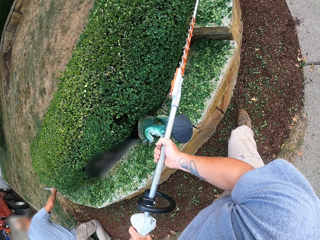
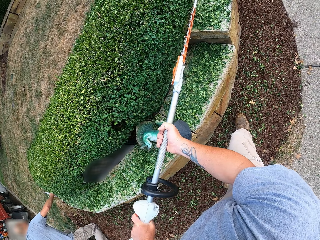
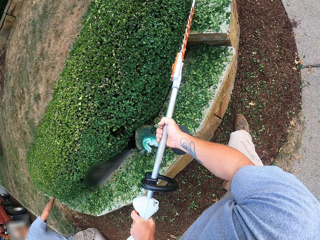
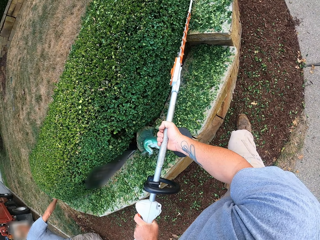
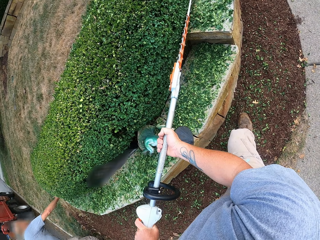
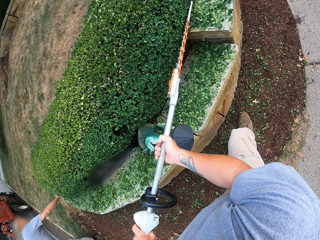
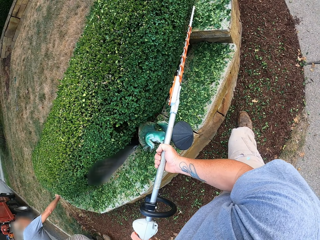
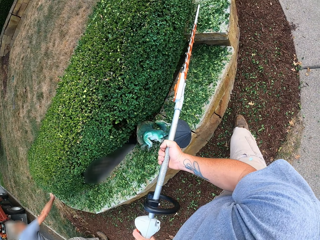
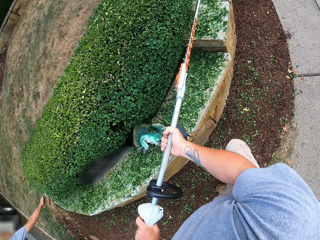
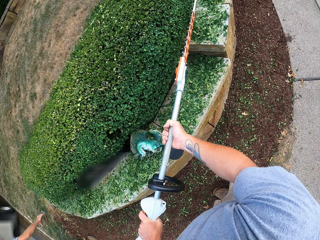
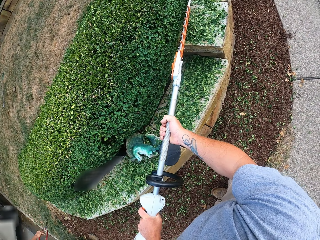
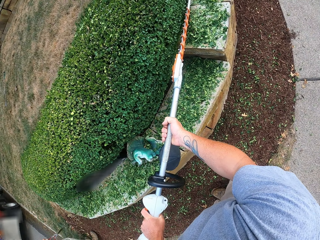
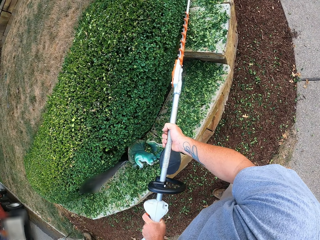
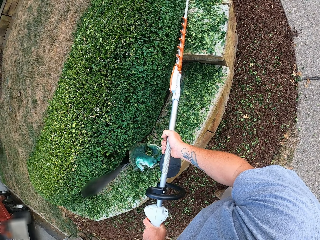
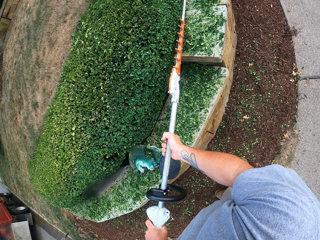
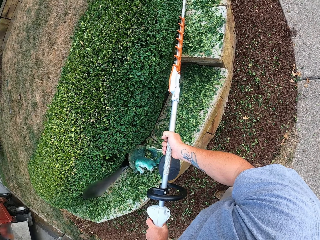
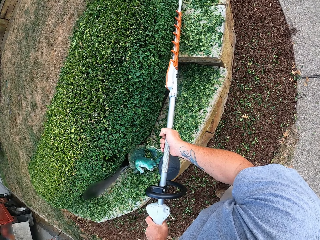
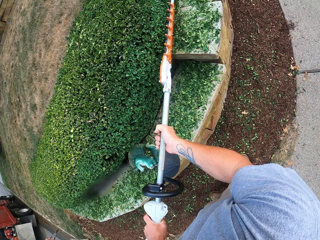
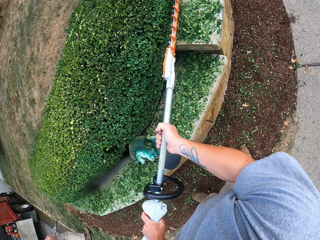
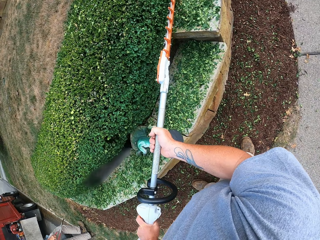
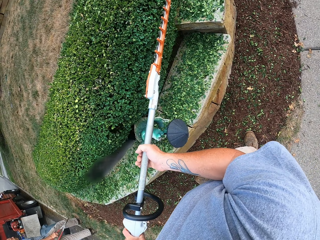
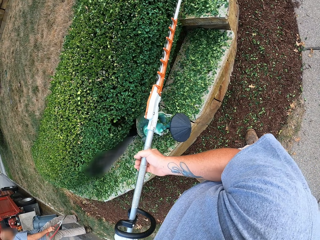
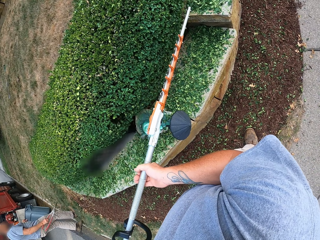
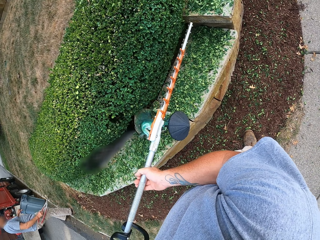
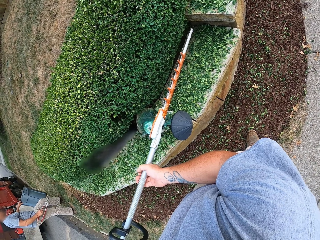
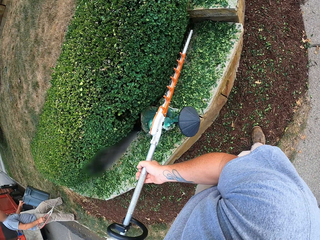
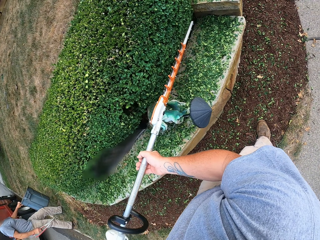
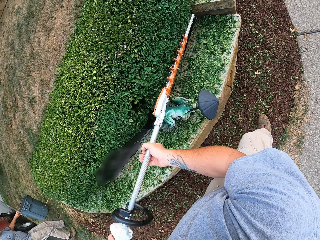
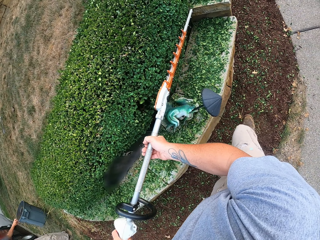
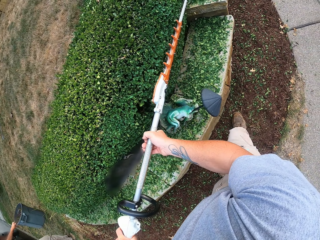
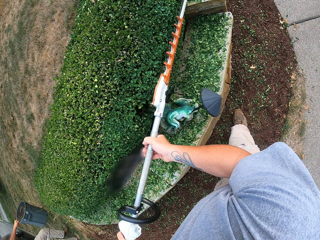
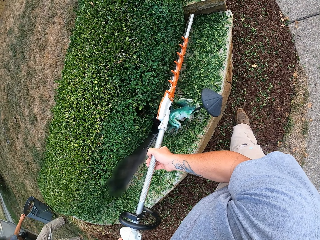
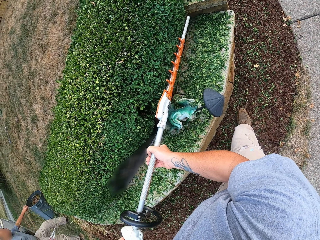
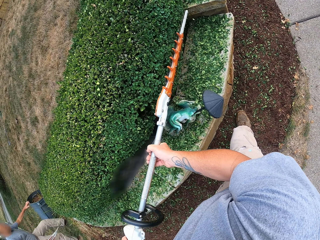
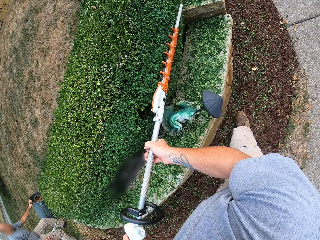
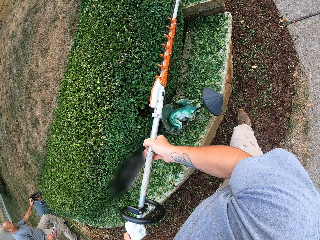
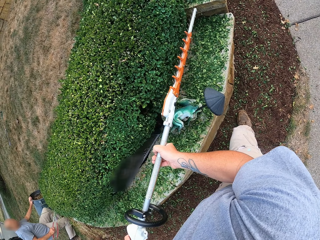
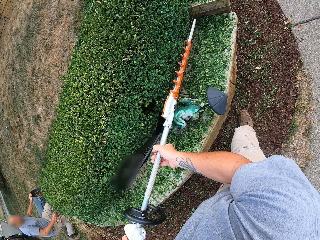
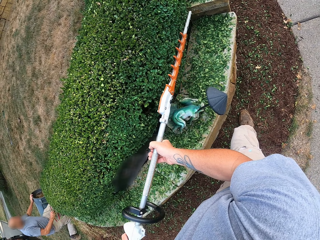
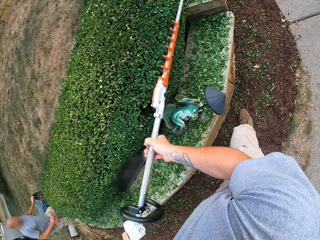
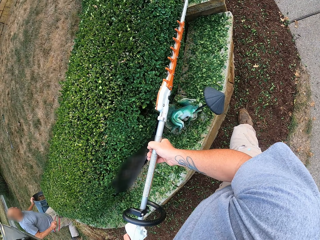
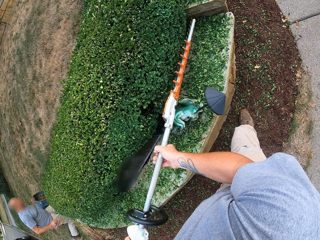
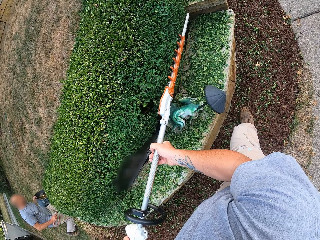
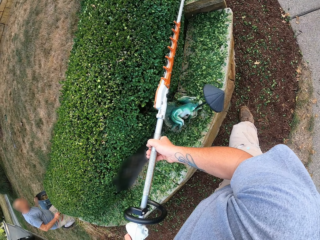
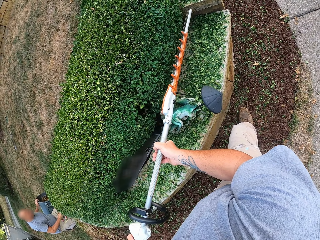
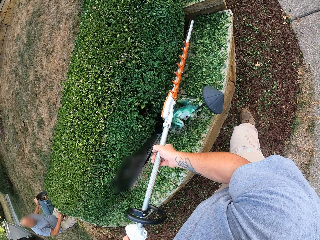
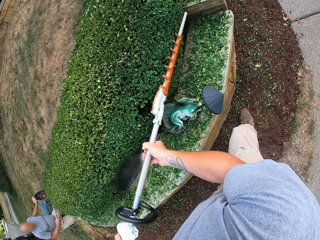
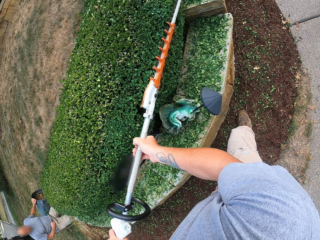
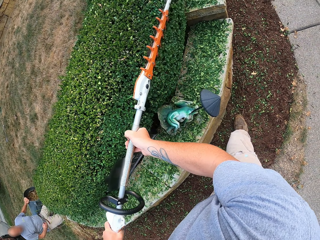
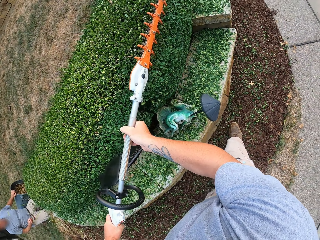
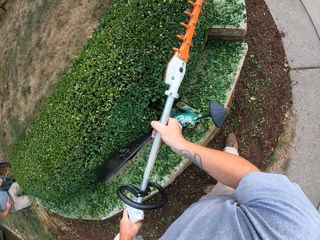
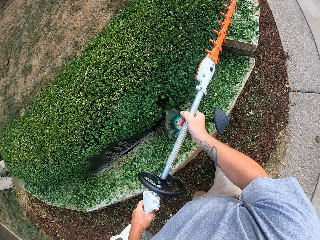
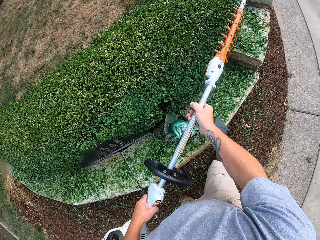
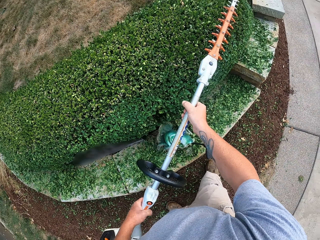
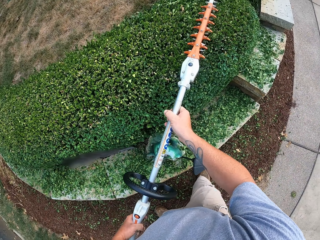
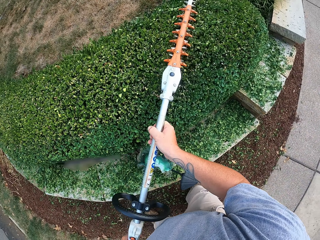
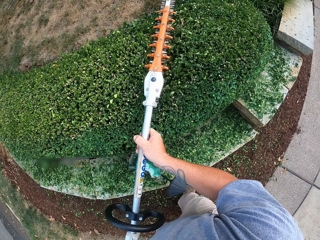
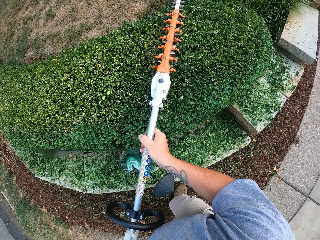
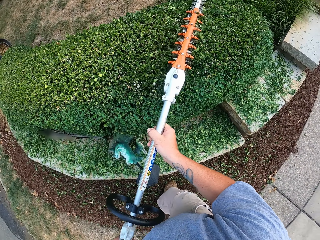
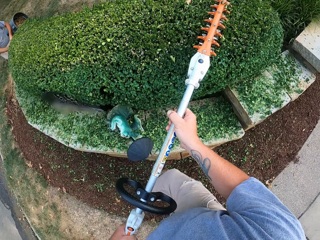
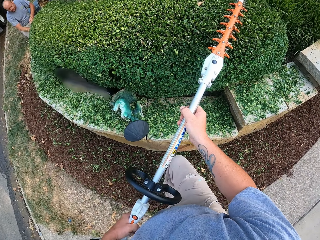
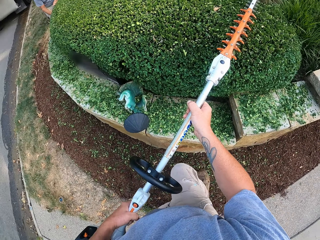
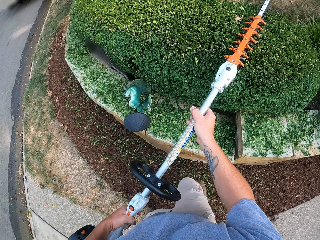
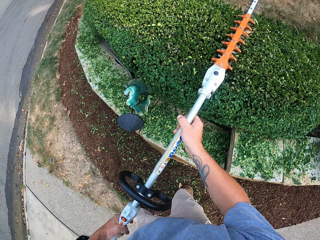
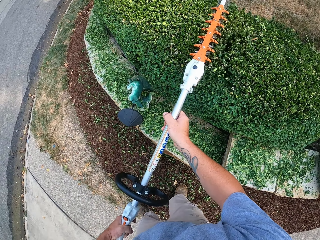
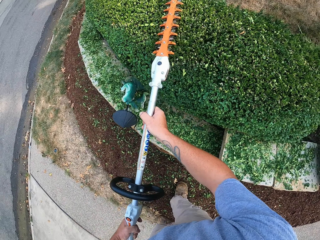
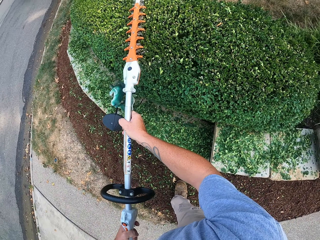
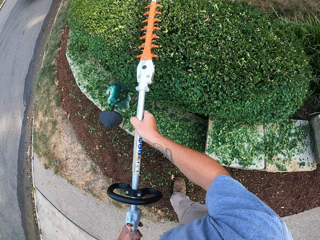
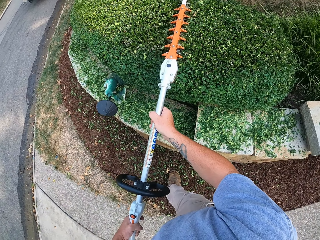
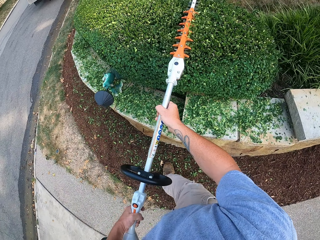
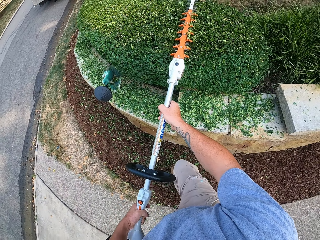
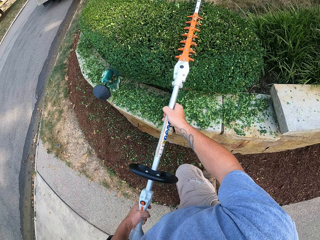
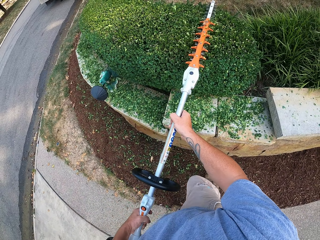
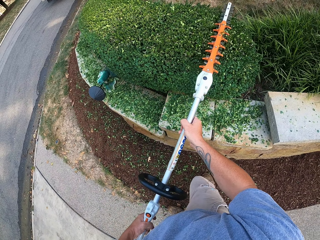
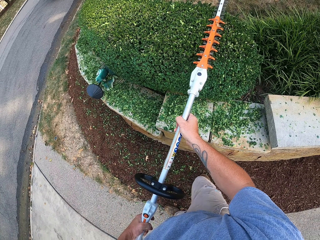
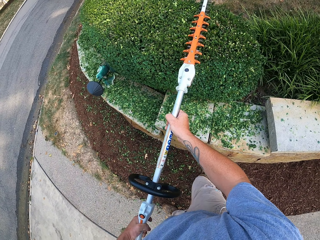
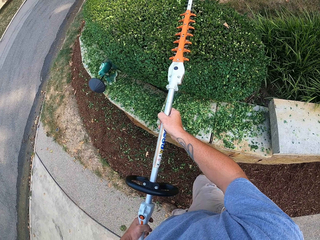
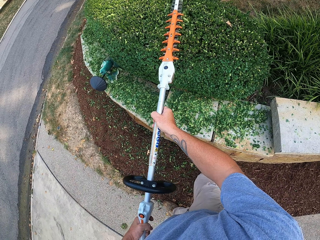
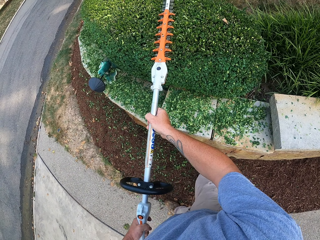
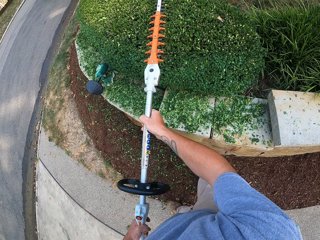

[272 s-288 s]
A person touches the grass. The person carries a bin. The camera wearer trims the grass.

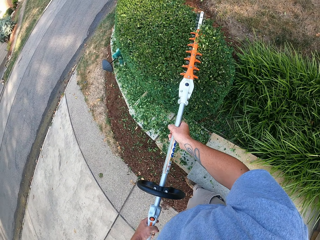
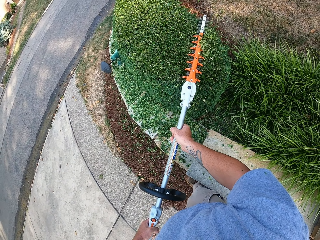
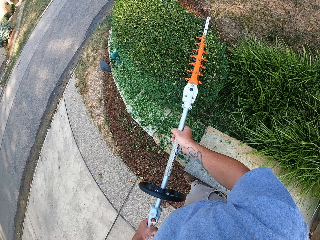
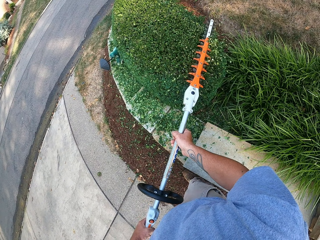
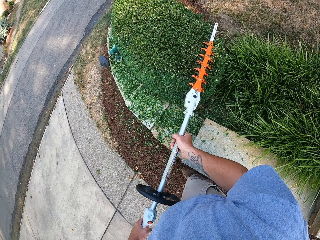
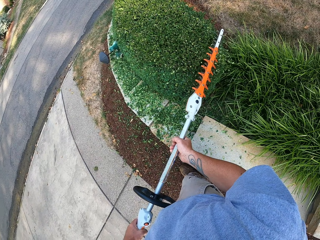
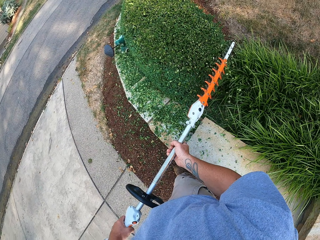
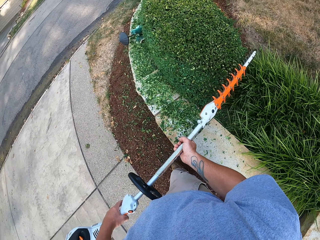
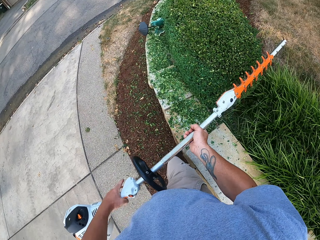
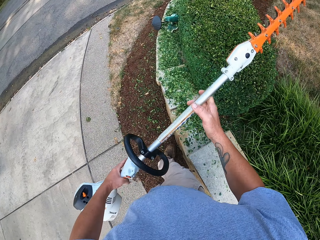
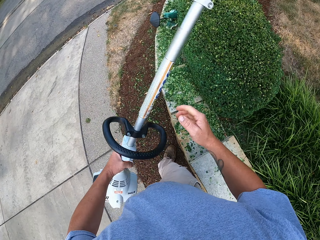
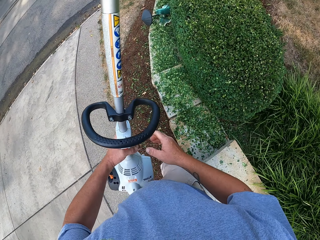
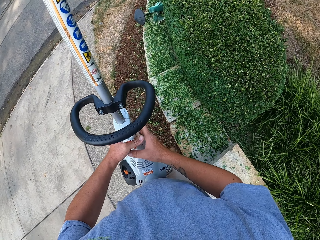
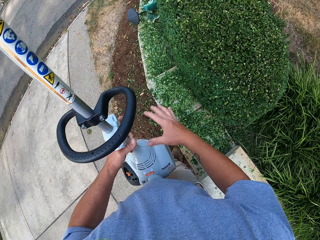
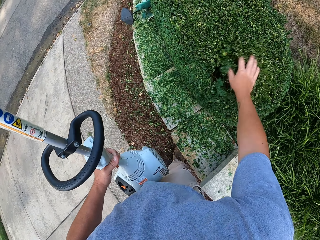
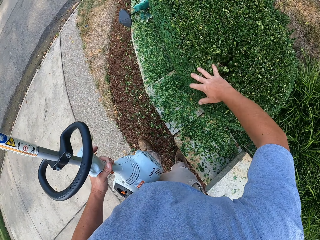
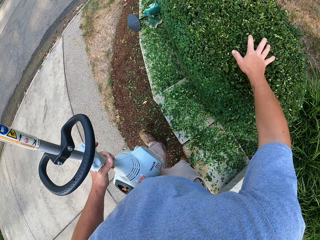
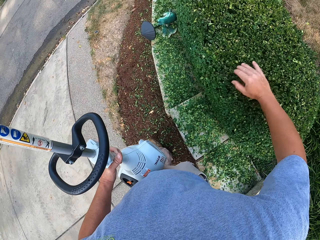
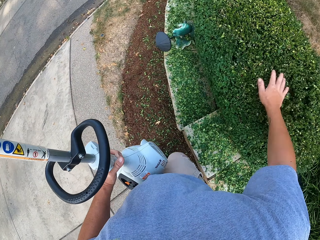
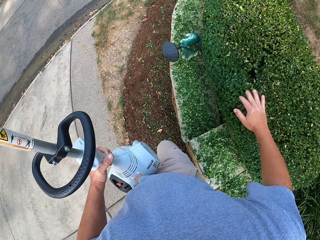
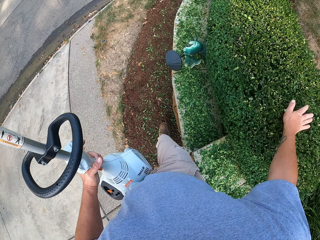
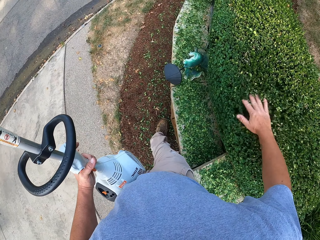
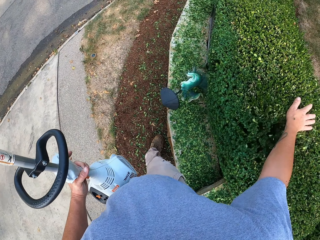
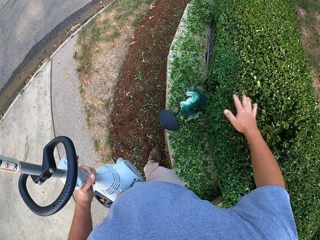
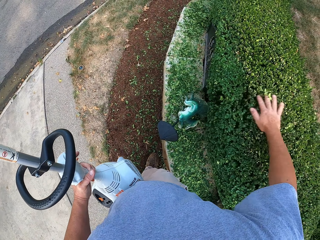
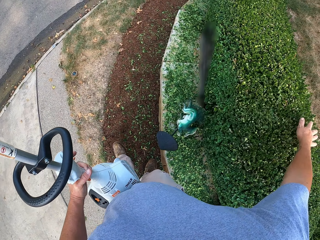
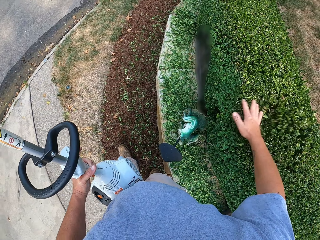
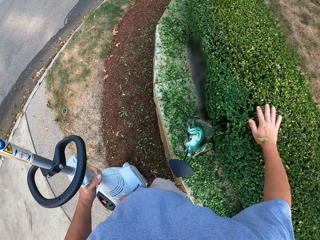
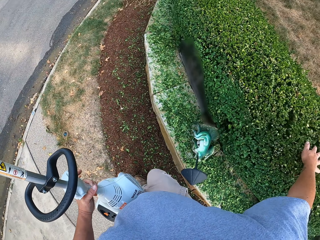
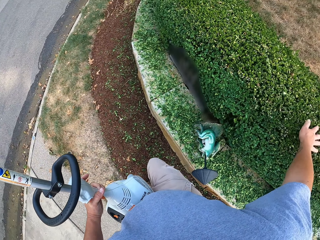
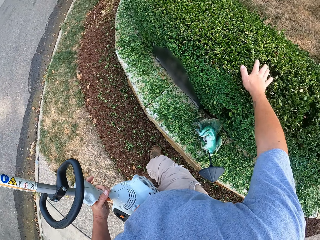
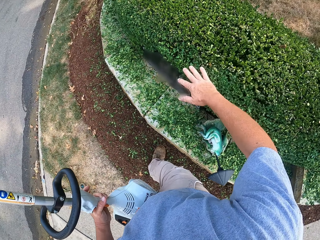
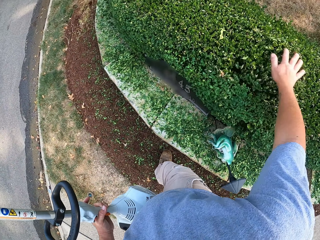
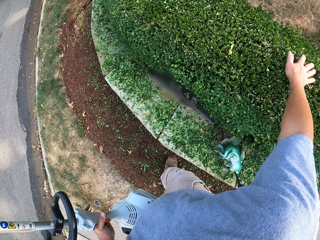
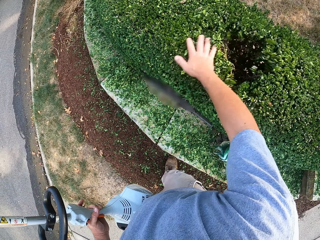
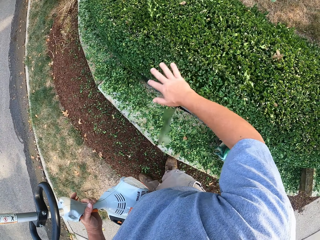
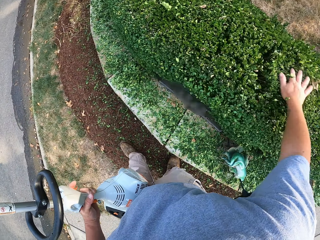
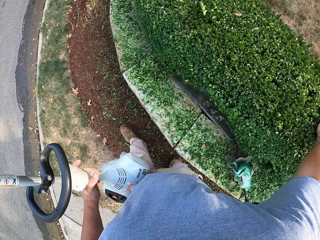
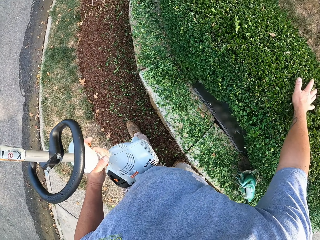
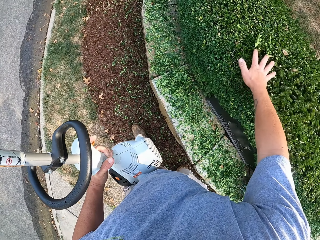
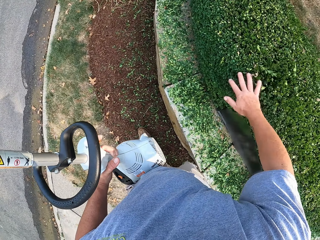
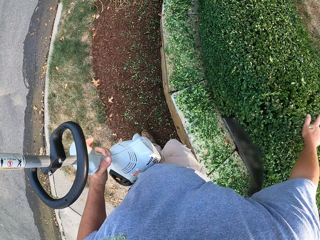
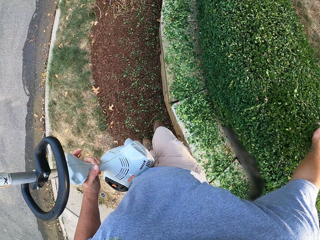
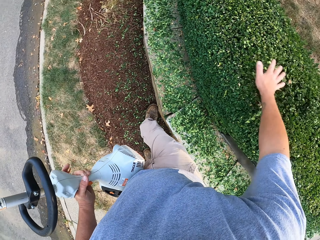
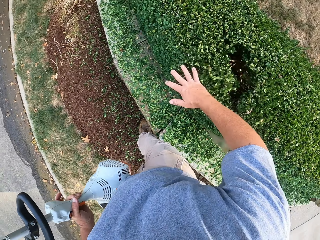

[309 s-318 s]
The camera wearer pulls the hedge trimmer off the plant. He holds the hedge trimmer with one hand. He pulls his hand off the hedge trimmer. He wipes off the leaves from the plant with his hand. He walks around the plant. He wipes off the leaves from the plant with his hand.
